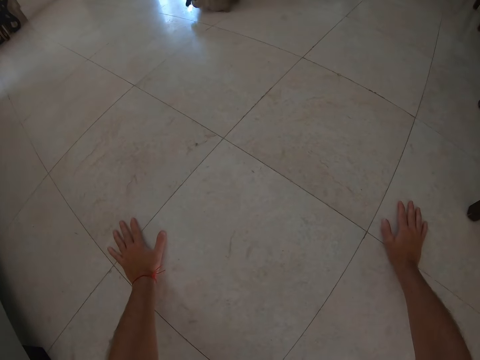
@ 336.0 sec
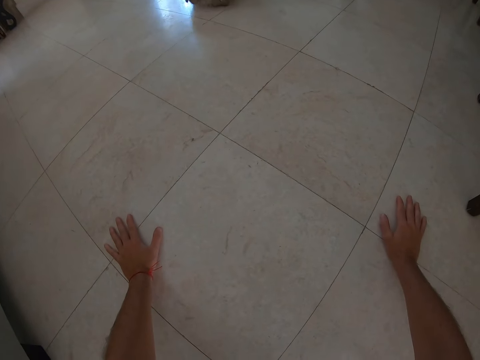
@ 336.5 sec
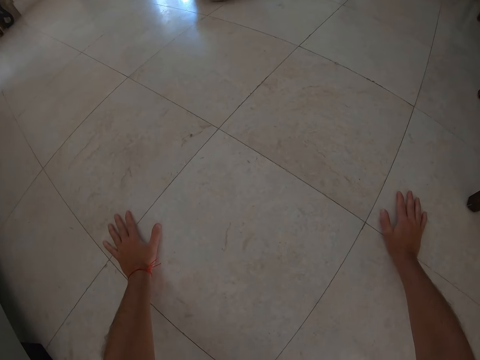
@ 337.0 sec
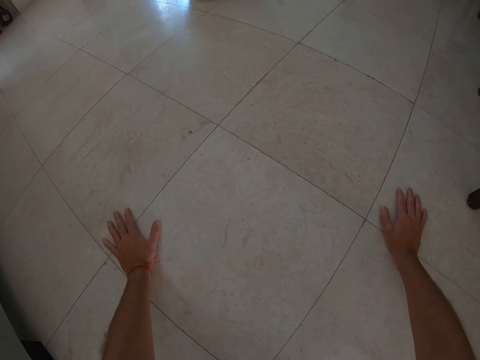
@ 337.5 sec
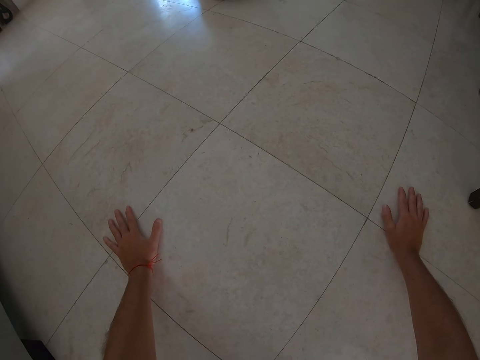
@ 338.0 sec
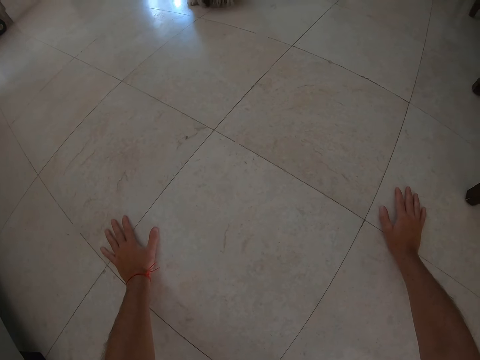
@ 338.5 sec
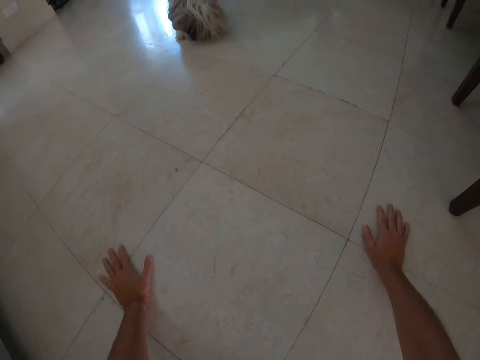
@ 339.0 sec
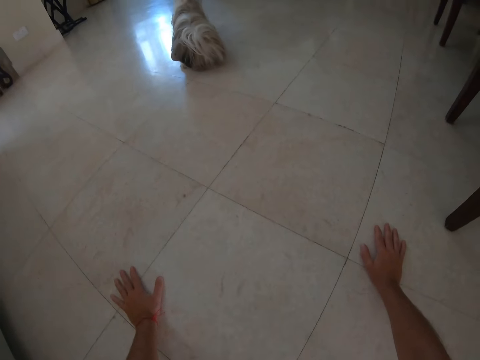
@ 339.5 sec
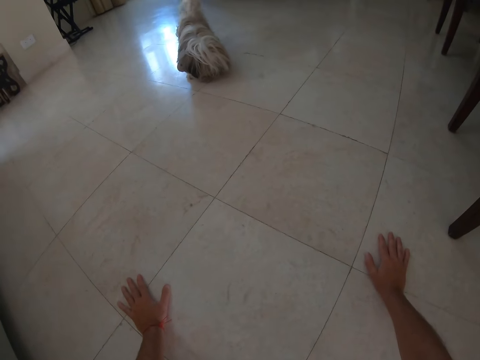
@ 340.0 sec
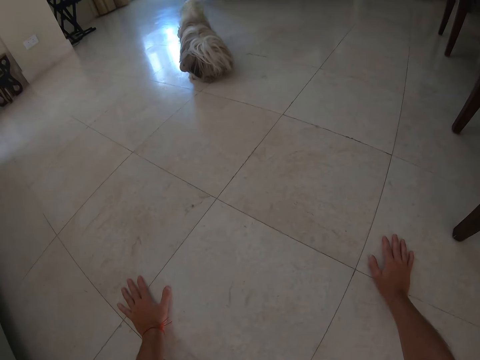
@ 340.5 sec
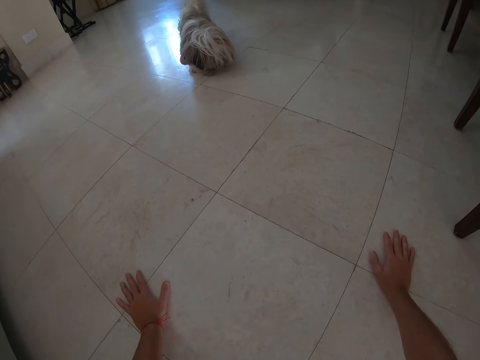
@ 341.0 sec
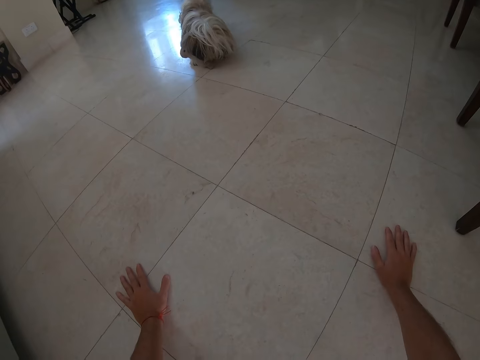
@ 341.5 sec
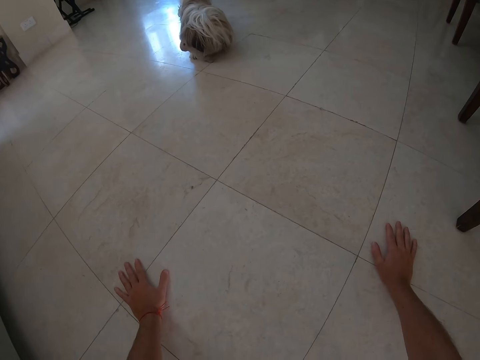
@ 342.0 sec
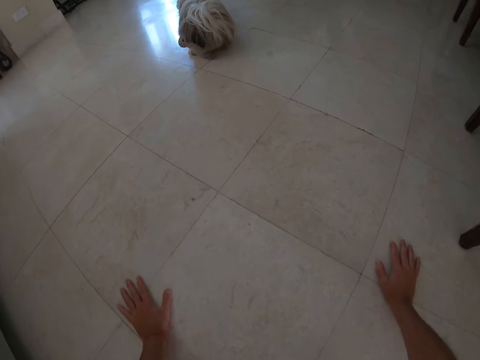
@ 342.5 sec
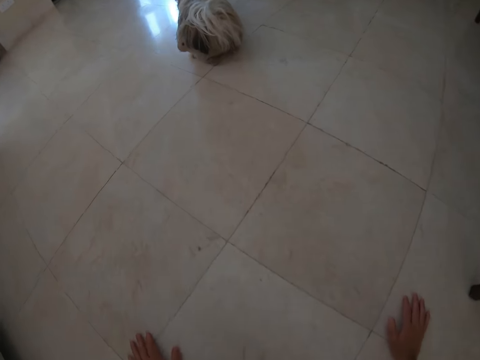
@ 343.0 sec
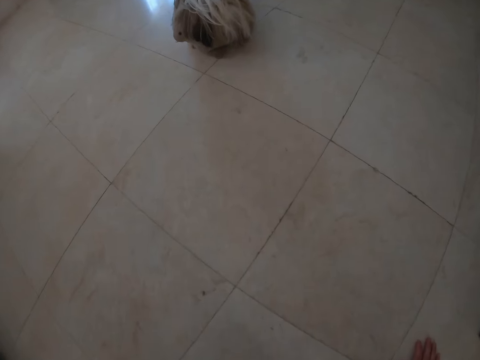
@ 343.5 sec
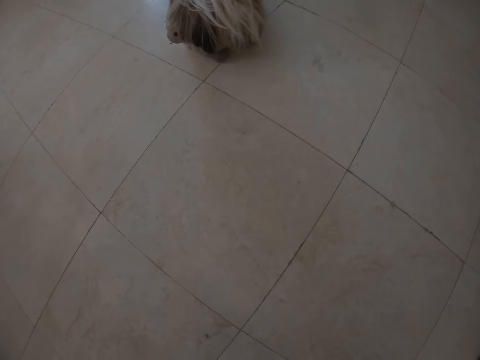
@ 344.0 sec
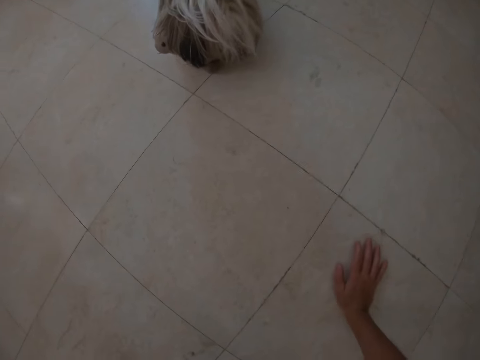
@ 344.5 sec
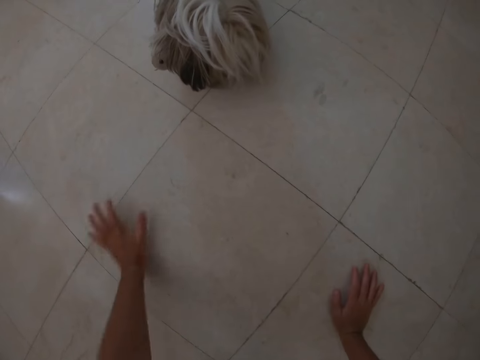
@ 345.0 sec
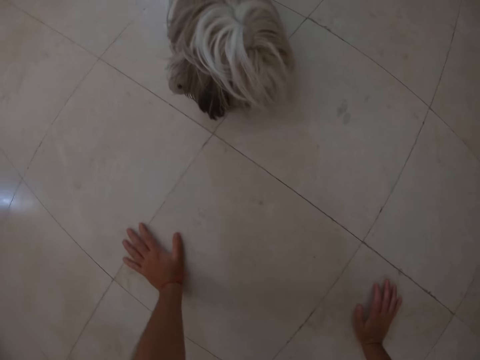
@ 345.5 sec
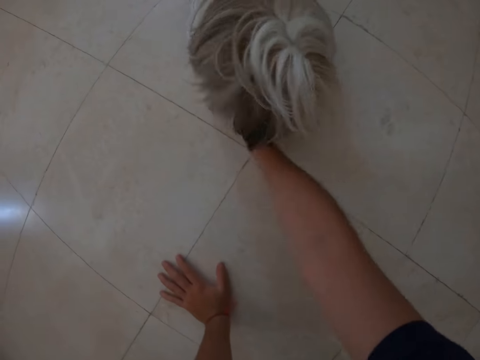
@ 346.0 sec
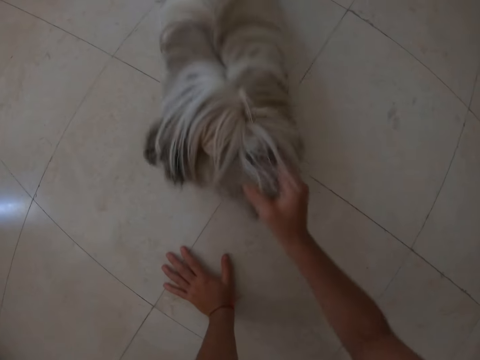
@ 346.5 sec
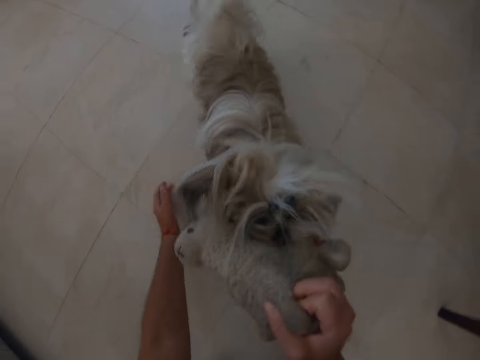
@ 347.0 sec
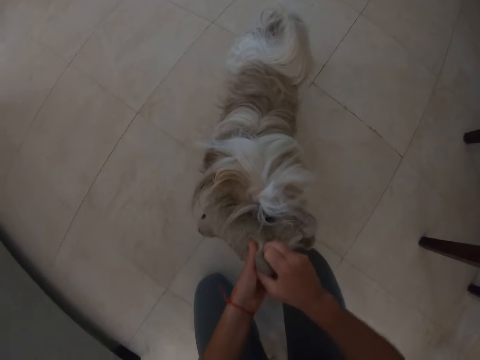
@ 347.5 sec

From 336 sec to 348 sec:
The camera wearer crawls on the floor. They play with a dog. They pull a teddy bear from the mouth of the puppy.

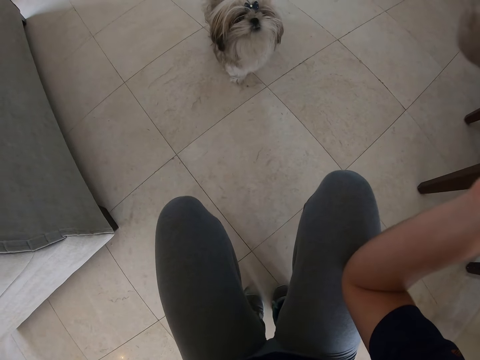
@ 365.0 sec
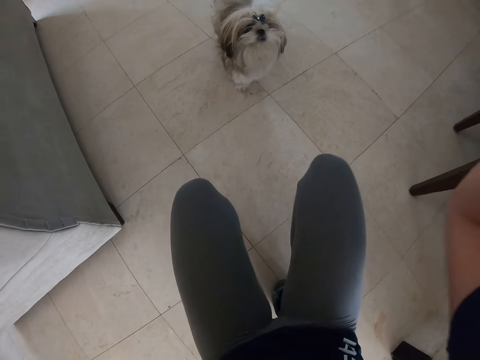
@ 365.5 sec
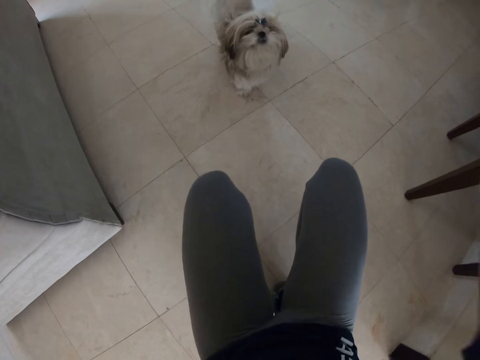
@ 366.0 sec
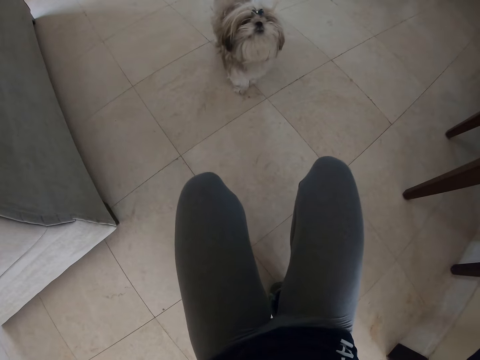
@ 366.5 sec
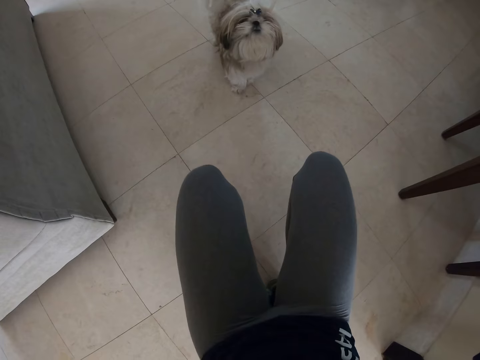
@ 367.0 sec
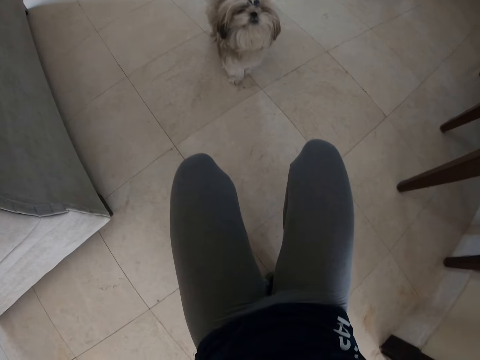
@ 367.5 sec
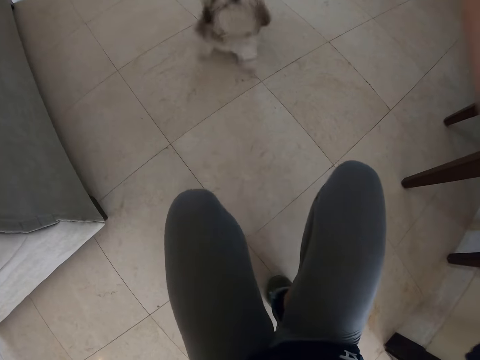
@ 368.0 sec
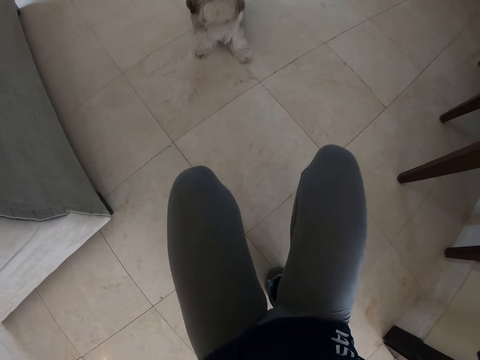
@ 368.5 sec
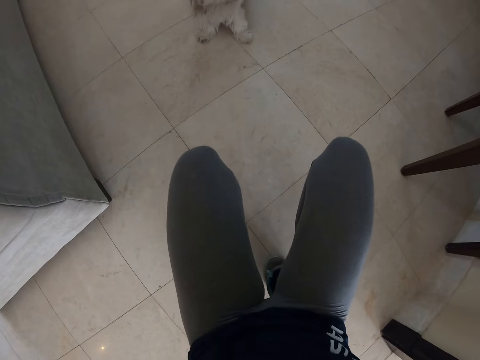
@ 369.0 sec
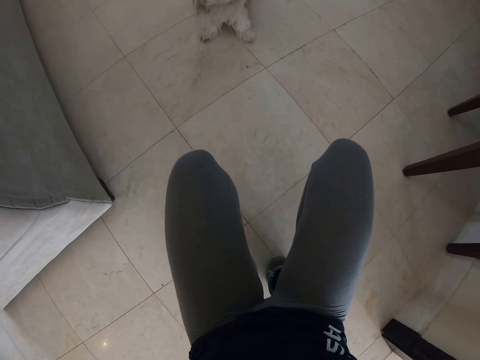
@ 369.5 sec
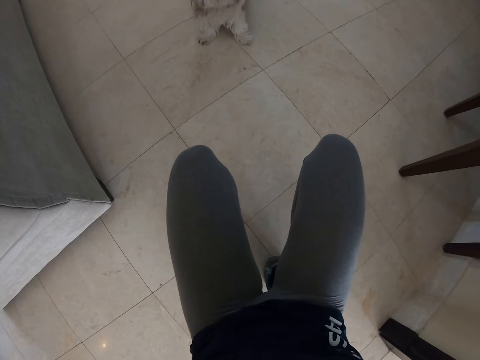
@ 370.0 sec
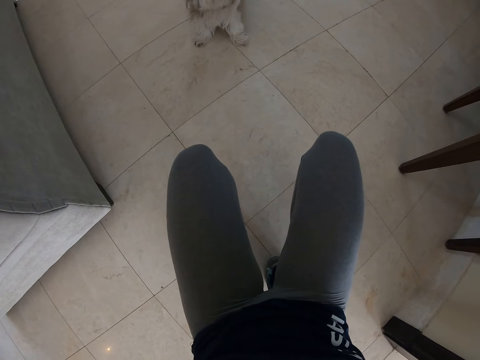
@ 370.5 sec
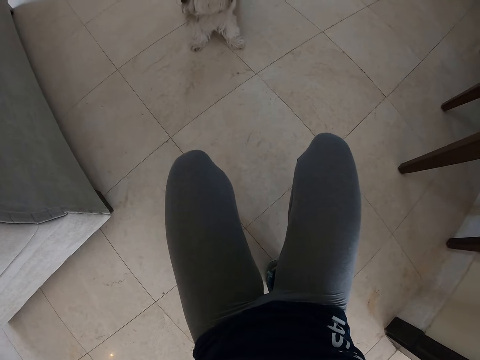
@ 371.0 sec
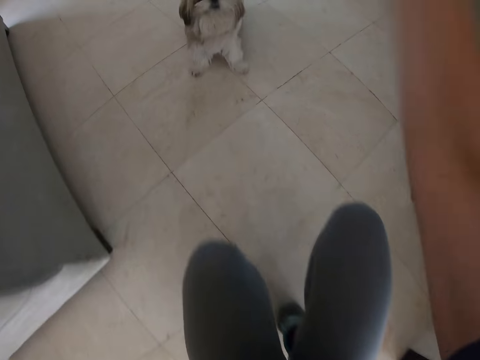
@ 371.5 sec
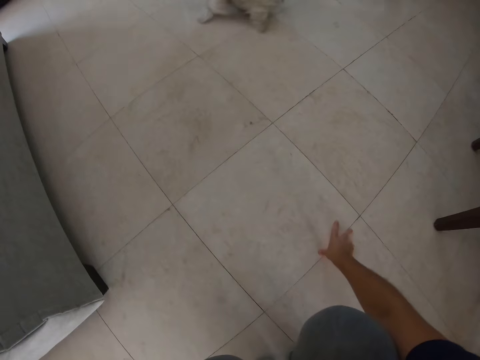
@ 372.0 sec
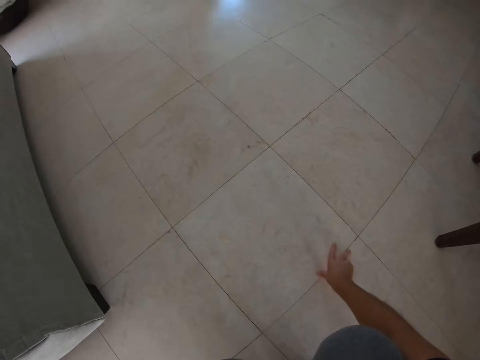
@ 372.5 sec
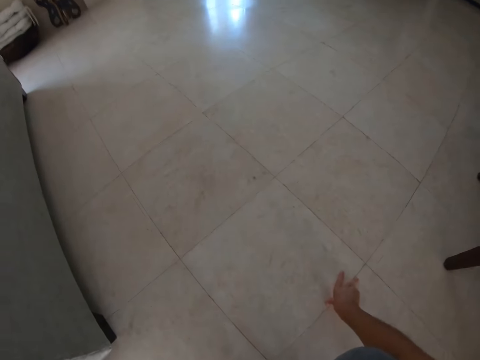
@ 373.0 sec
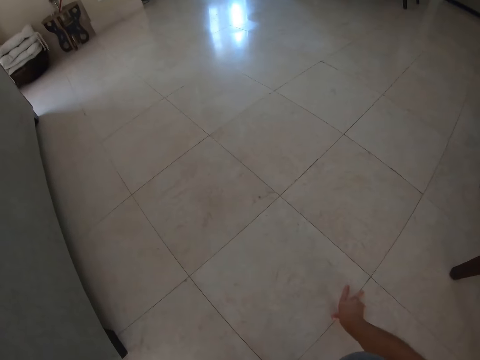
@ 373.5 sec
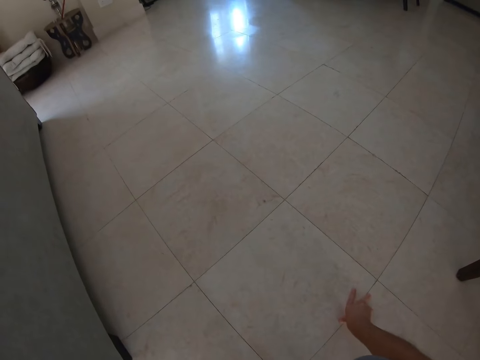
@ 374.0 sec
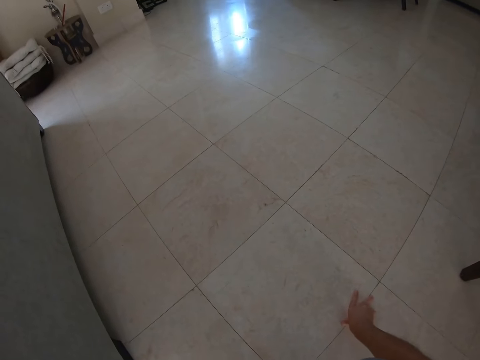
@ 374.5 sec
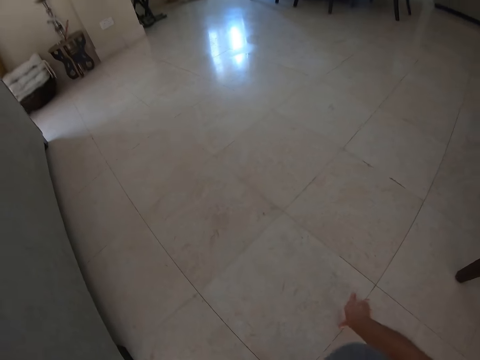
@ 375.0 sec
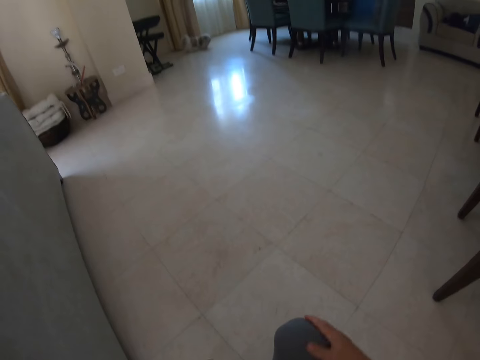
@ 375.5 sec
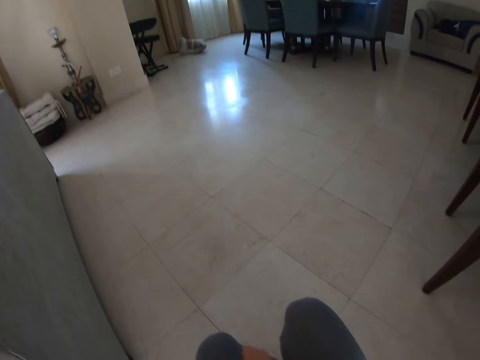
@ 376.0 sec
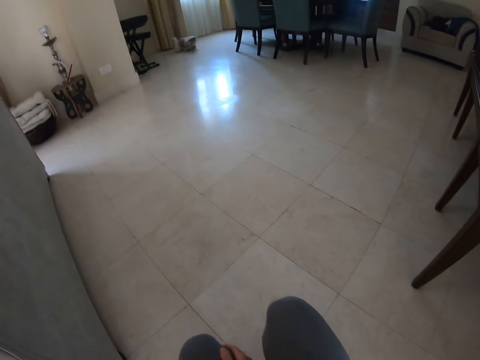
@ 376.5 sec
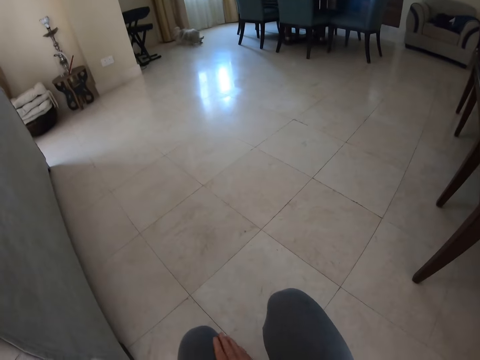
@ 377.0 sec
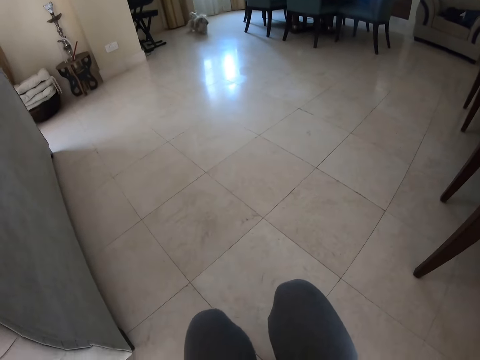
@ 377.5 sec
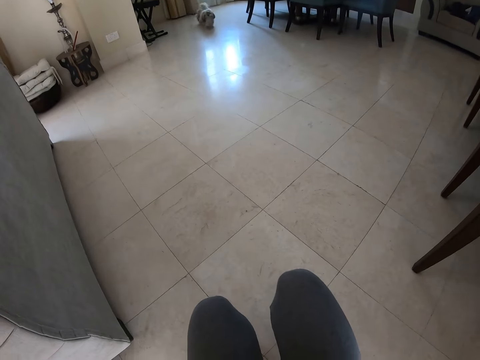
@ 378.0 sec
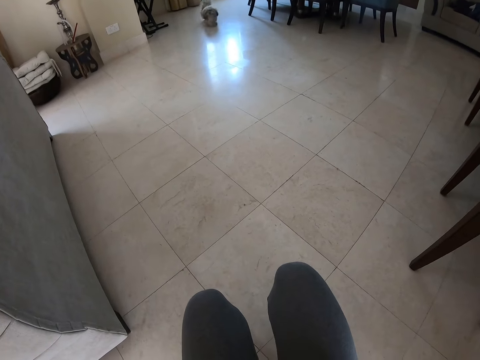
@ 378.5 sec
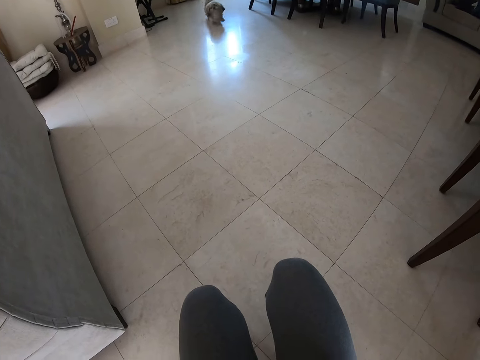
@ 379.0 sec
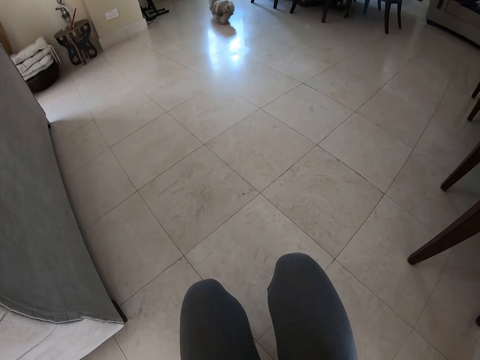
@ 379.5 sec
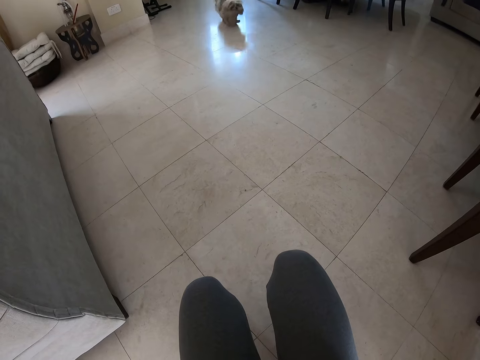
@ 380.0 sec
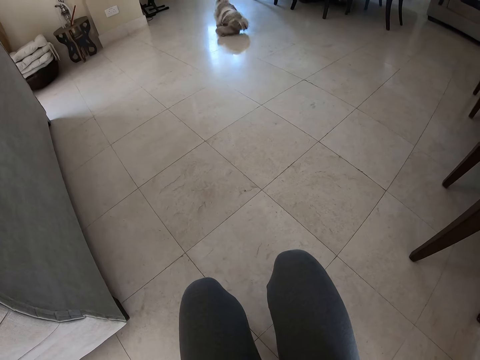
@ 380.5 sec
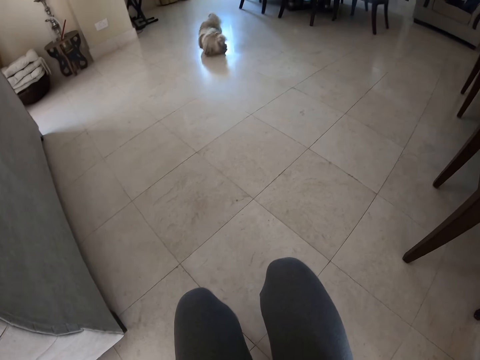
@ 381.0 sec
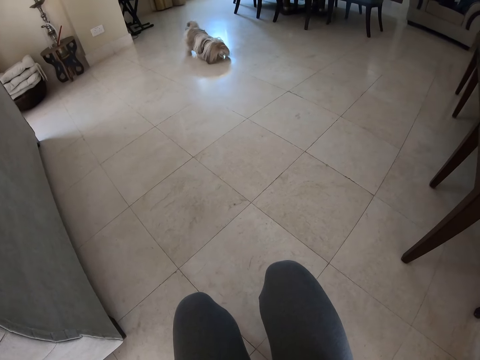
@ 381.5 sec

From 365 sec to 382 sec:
The camera wearer squats. They throw the toy far from the dog.
